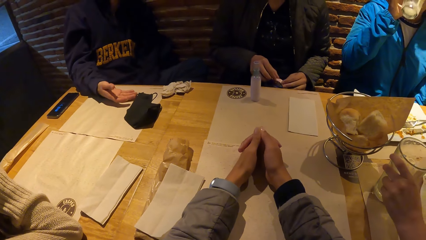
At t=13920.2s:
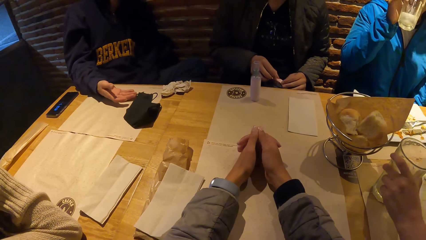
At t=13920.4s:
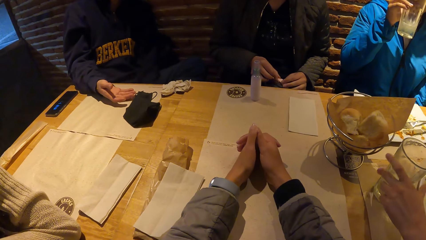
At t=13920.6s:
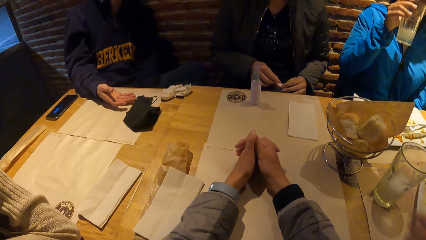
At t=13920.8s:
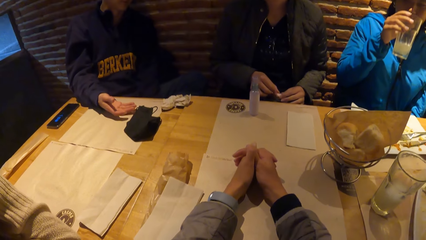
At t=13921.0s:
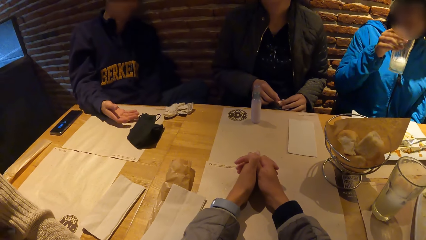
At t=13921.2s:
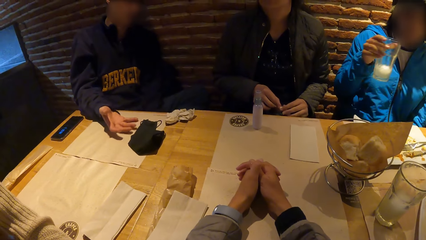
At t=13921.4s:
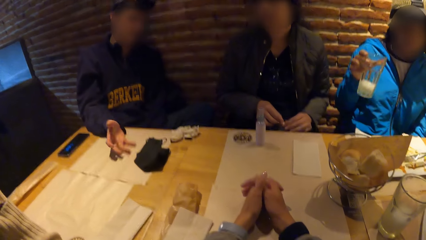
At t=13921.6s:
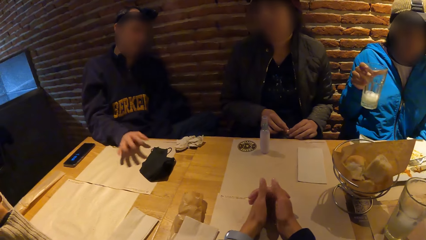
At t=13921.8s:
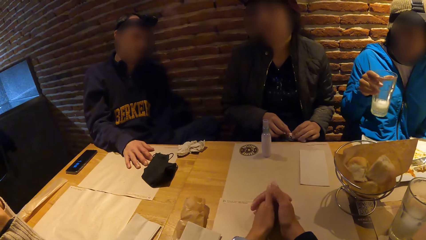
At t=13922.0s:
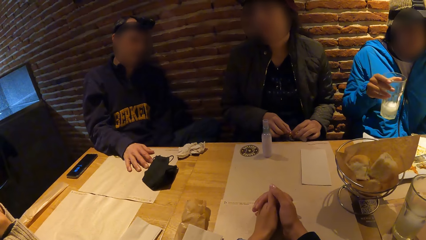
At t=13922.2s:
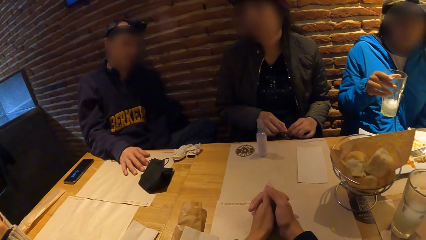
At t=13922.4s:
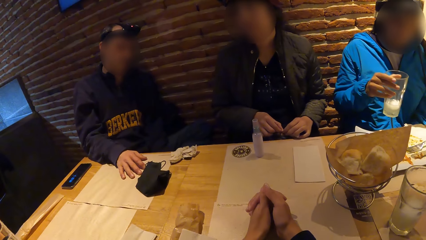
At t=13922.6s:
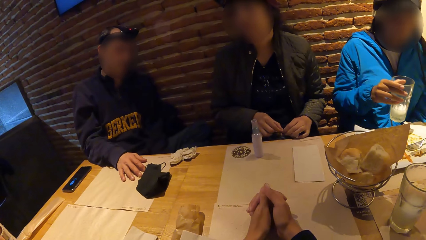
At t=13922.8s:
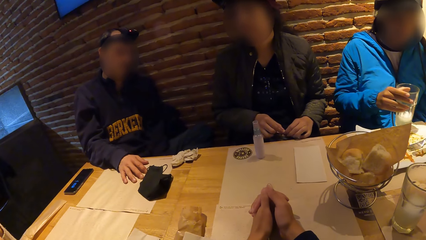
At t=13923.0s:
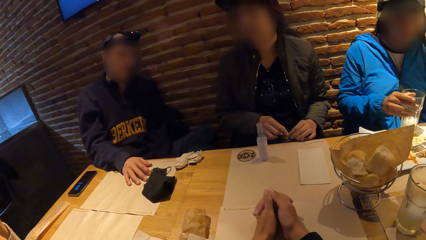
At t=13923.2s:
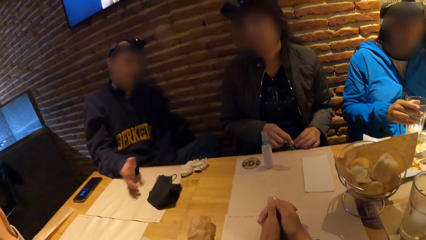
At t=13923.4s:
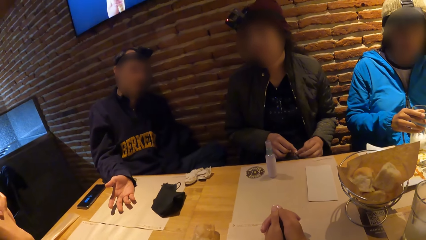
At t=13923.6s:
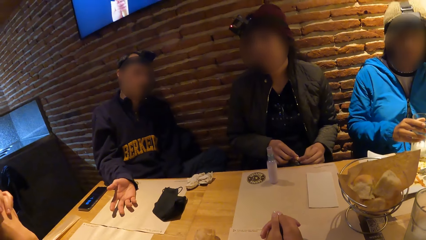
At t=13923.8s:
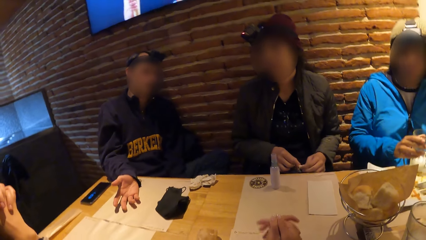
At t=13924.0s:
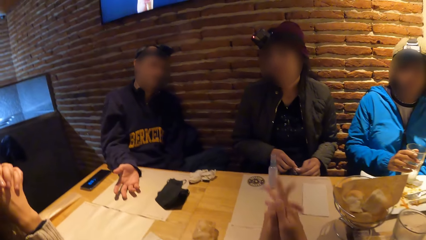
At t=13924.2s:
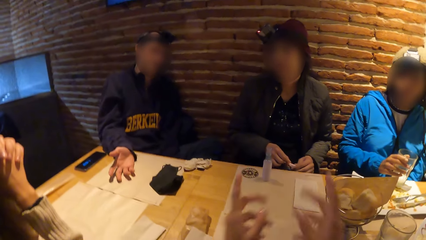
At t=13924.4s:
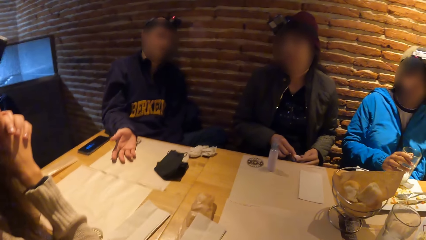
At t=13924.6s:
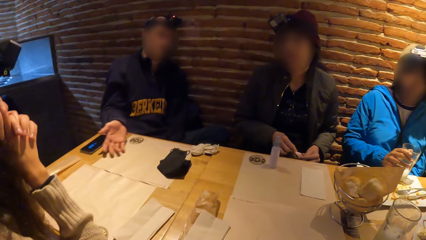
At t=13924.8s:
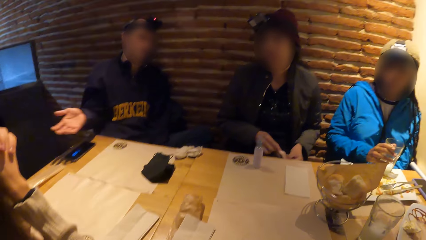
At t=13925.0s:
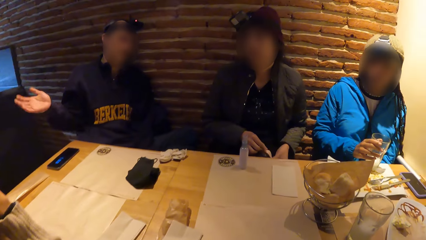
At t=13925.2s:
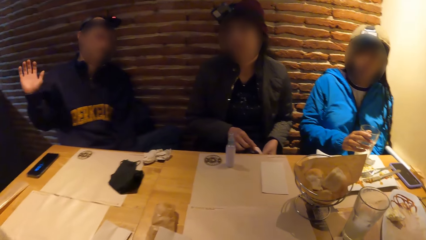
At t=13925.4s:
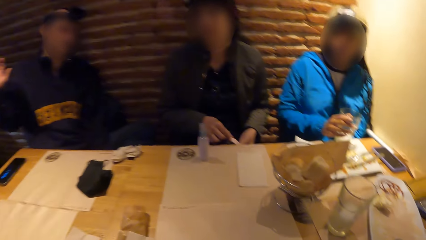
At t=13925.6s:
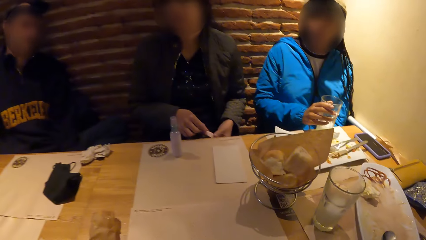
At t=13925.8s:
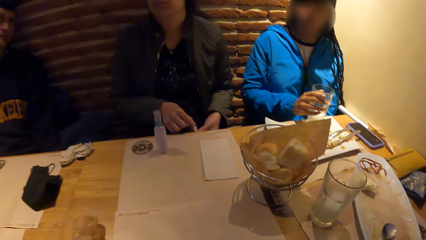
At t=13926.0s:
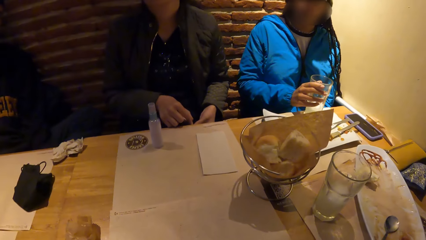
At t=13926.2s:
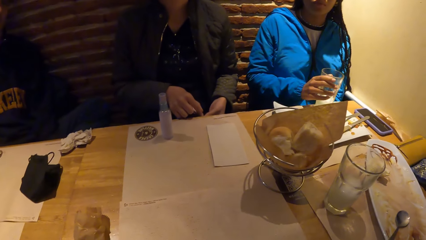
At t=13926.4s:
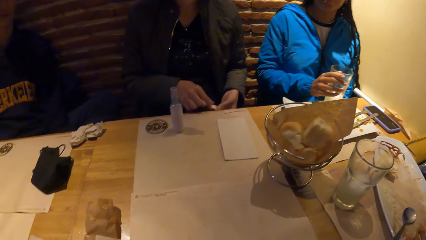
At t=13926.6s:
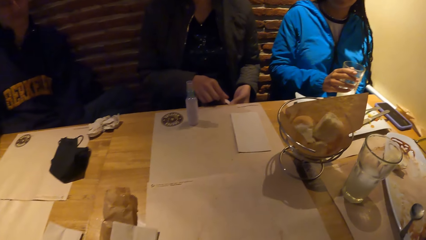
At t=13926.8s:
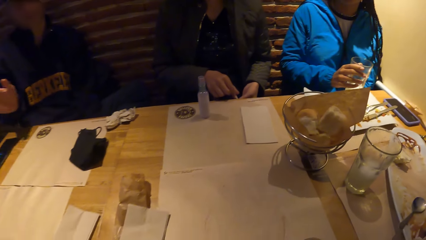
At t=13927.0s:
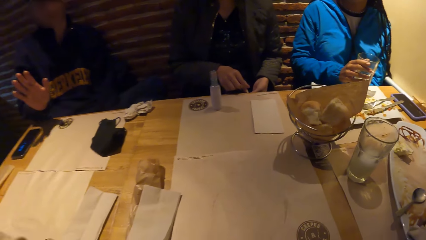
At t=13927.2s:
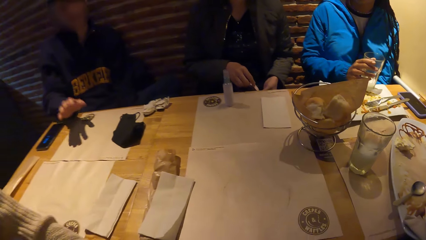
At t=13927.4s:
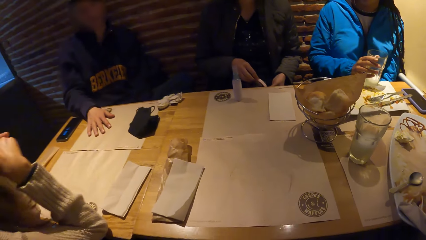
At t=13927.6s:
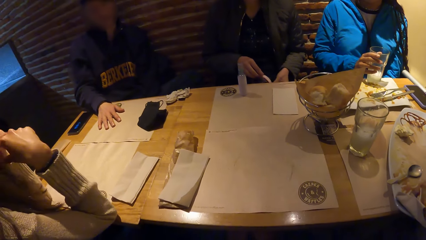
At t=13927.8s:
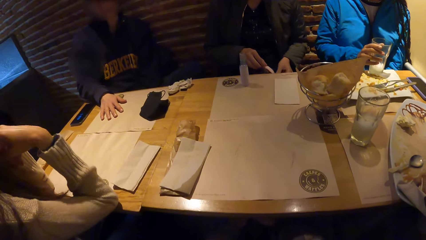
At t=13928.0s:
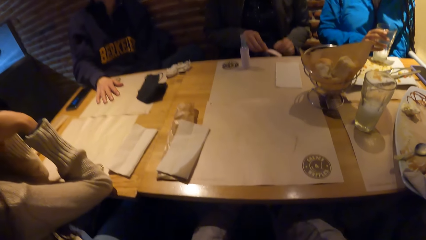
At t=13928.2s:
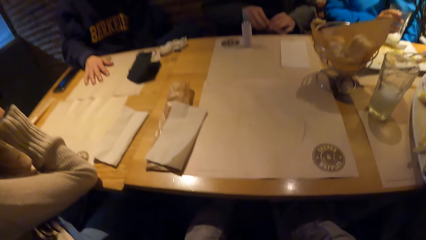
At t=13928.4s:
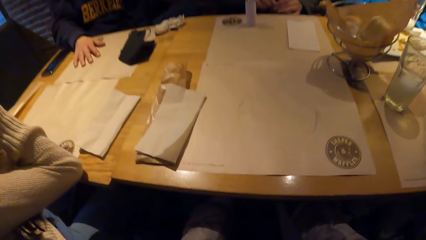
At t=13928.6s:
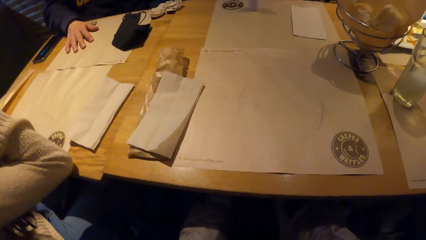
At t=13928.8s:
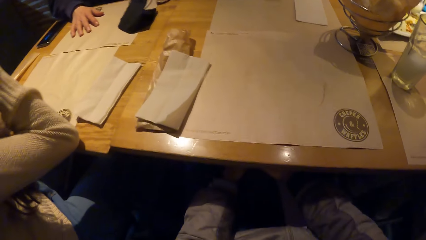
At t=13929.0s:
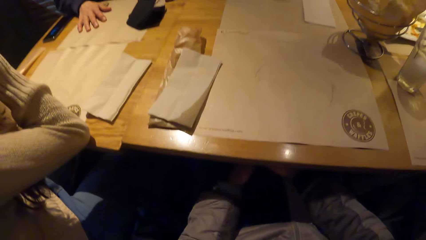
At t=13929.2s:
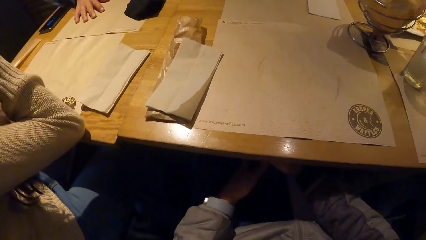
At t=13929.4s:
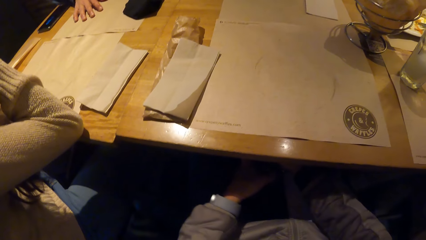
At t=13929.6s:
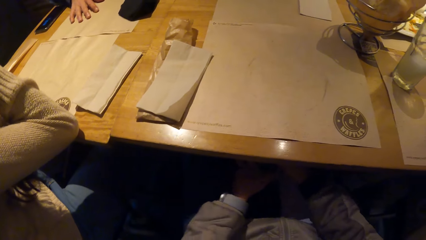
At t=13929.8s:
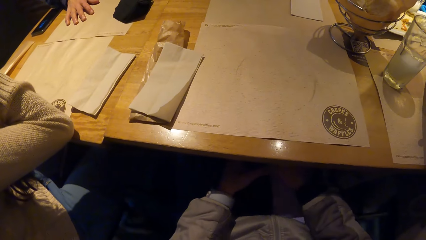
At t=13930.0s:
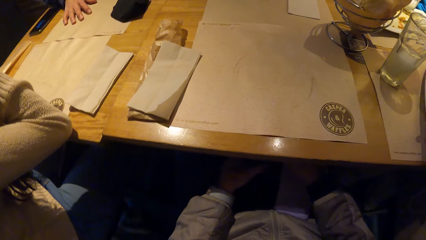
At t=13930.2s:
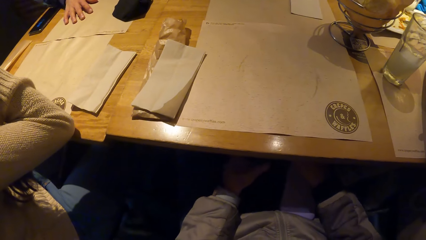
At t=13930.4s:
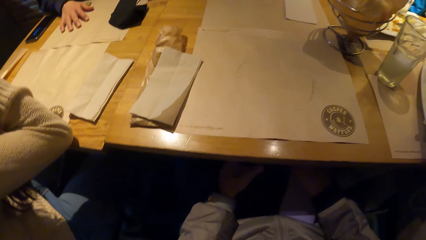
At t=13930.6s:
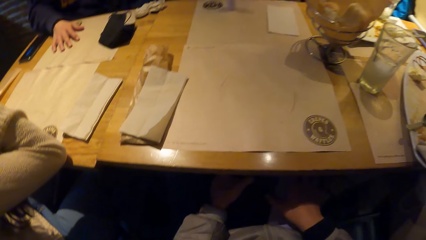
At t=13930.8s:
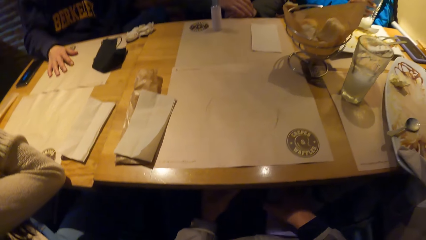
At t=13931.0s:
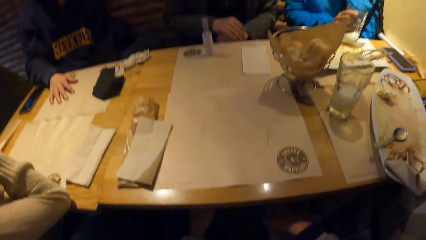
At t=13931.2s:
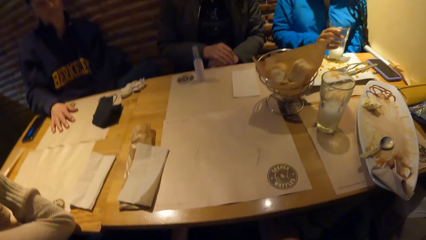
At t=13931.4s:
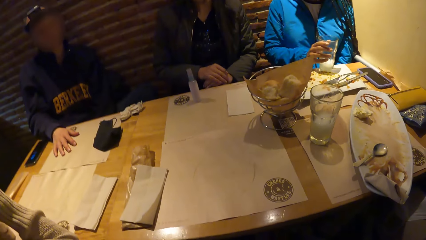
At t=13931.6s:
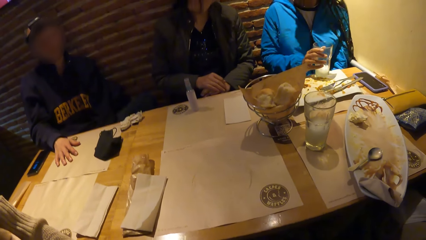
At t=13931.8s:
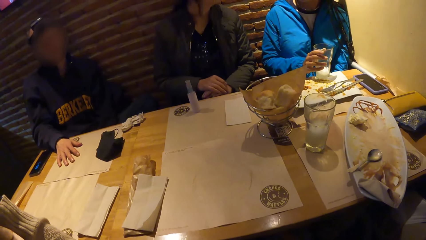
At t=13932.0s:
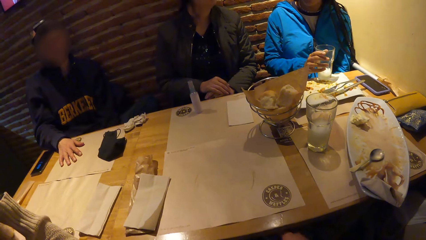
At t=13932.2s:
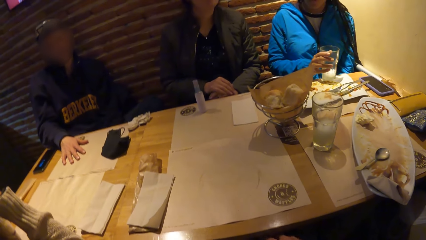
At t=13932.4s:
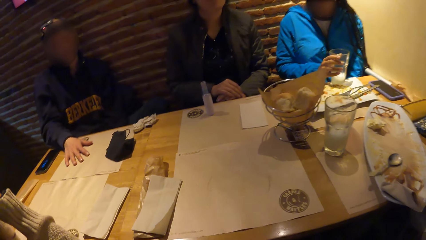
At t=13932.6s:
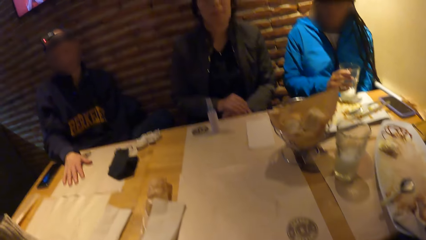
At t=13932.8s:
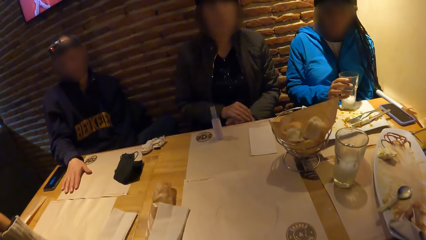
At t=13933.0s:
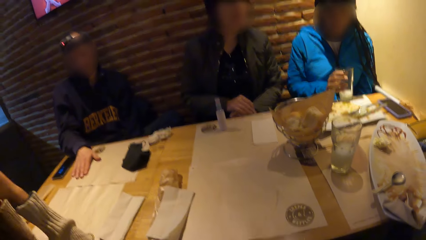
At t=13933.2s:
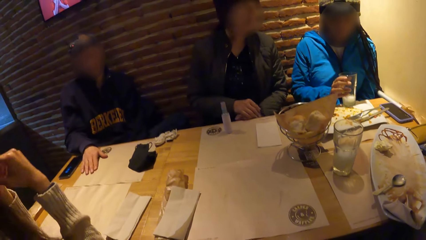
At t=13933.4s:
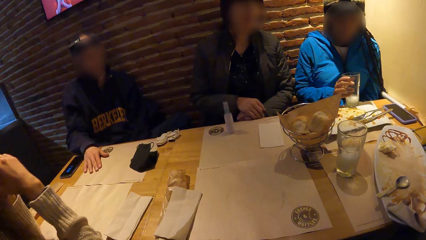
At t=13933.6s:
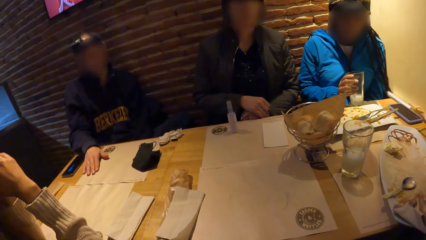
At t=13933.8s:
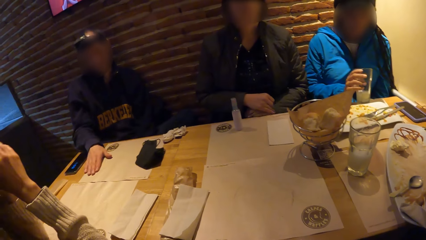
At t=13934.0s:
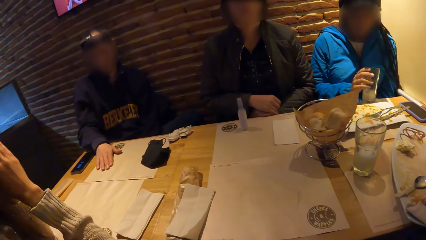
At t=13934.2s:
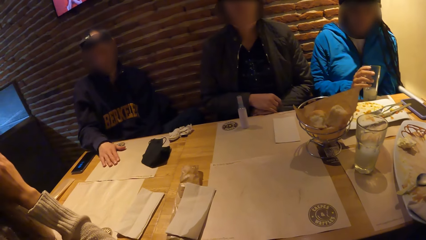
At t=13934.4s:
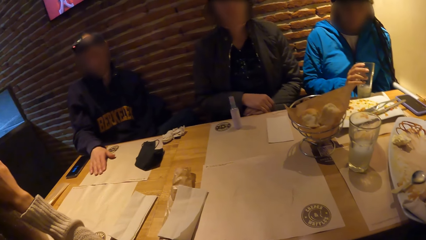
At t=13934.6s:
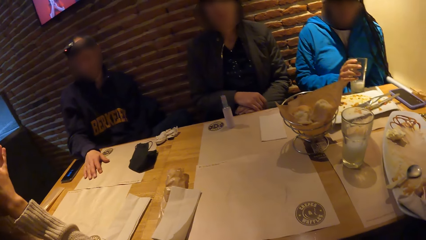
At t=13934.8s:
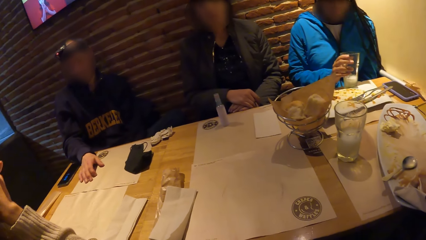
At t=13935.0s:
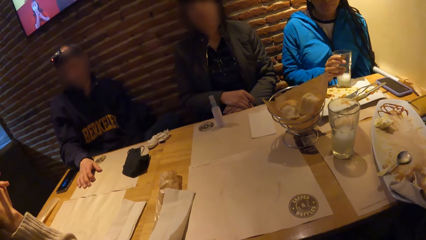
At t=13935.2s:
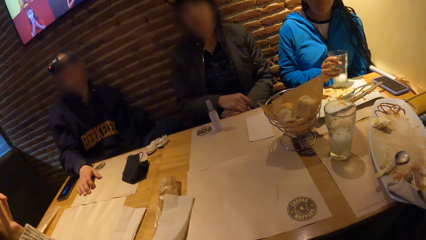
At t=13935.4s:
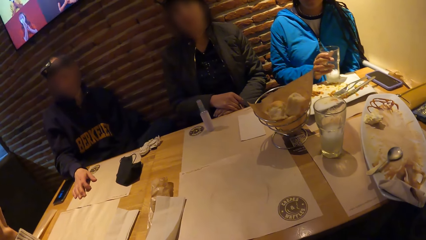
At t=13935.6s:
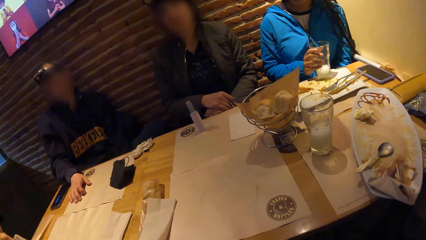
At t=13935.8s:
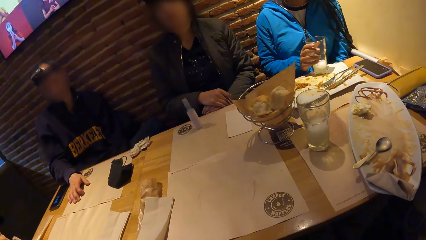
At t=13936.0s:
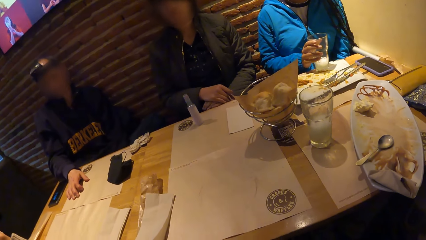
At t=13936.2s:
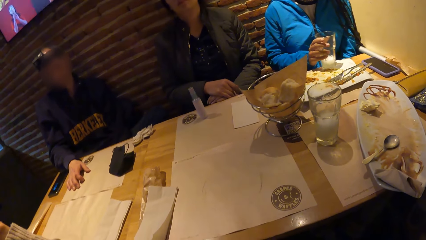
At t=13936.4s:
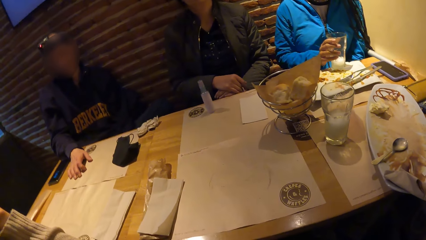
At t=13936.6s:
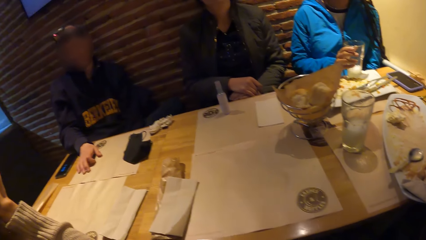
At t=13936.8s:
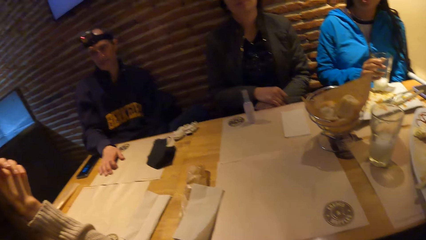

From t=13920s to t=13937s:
A woman puts a glass cup in her left hand on the plate on the tablemat on the table. Another woman holds the glass cup in her left hand on the plate on the tablemat on the table. The camera wearer looks around. She fiddles with a phone on her lap with both hands.
